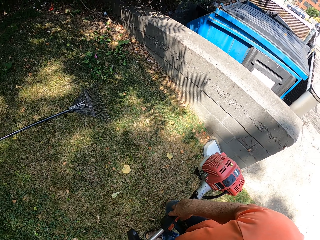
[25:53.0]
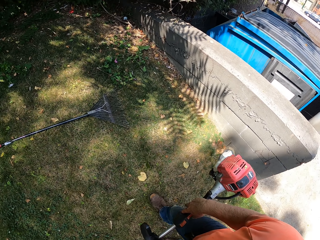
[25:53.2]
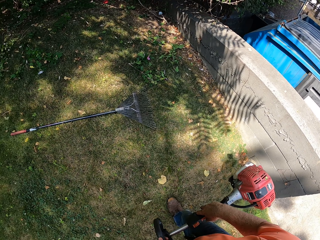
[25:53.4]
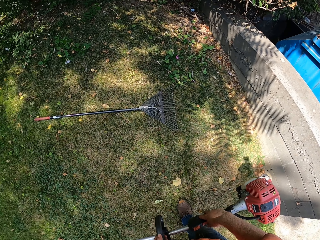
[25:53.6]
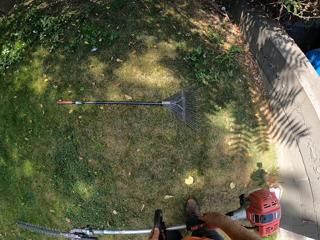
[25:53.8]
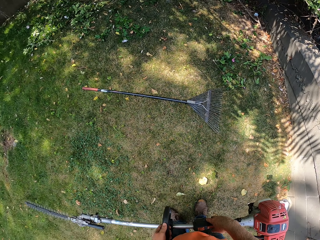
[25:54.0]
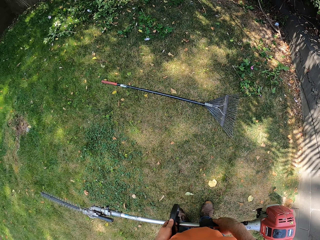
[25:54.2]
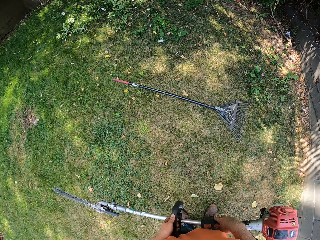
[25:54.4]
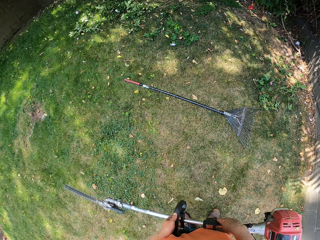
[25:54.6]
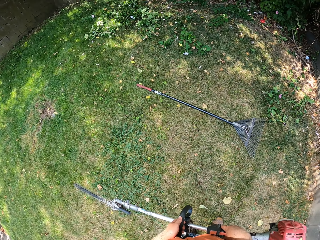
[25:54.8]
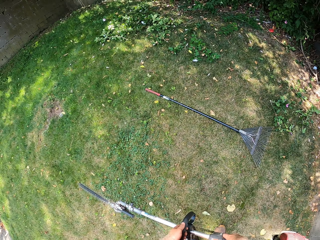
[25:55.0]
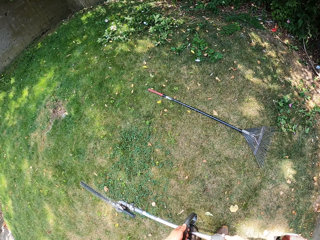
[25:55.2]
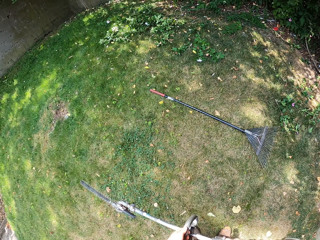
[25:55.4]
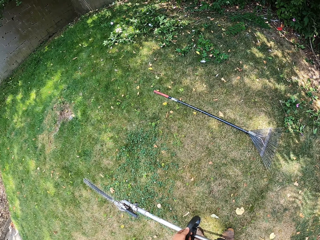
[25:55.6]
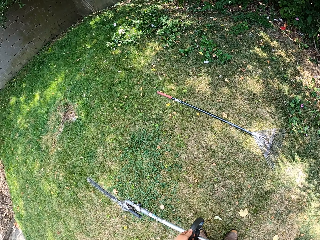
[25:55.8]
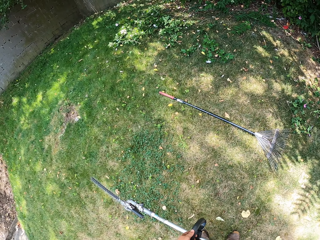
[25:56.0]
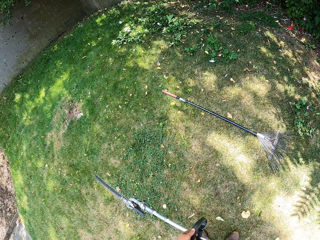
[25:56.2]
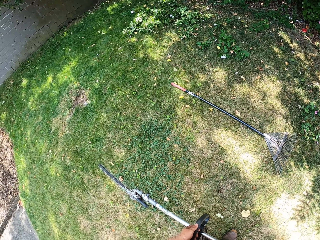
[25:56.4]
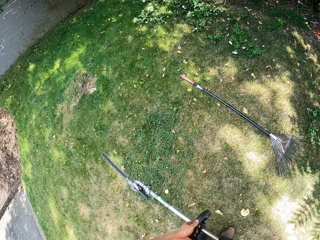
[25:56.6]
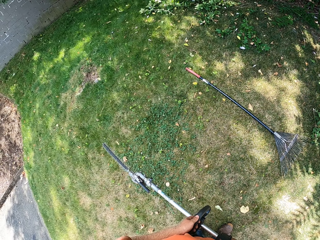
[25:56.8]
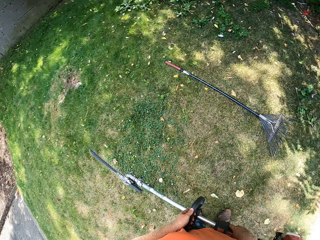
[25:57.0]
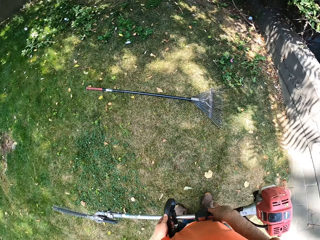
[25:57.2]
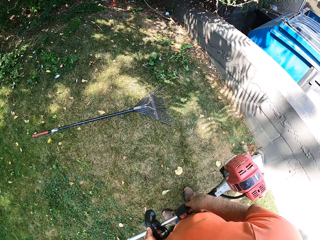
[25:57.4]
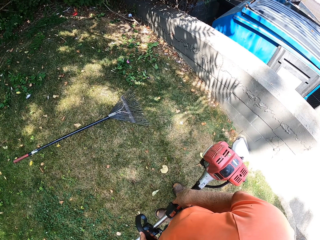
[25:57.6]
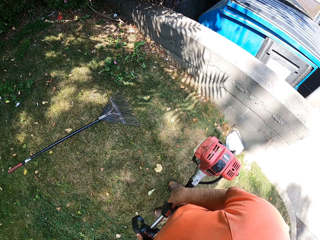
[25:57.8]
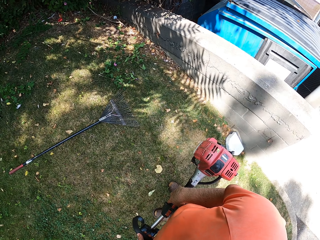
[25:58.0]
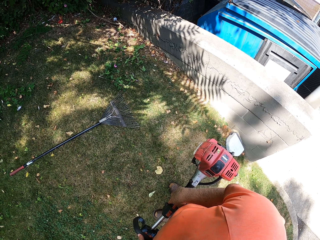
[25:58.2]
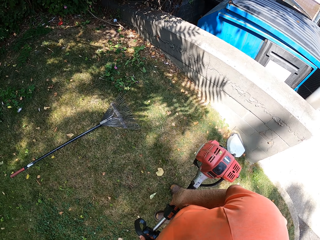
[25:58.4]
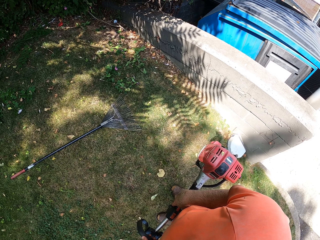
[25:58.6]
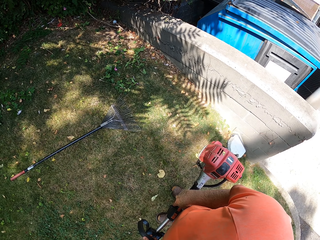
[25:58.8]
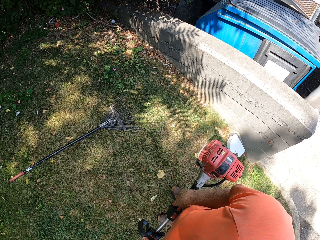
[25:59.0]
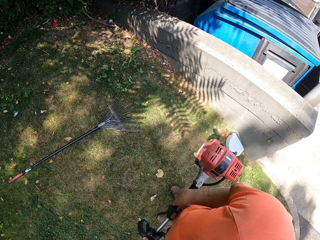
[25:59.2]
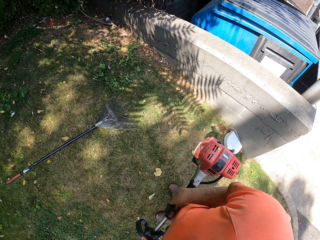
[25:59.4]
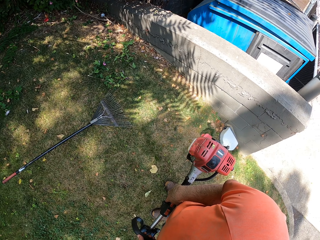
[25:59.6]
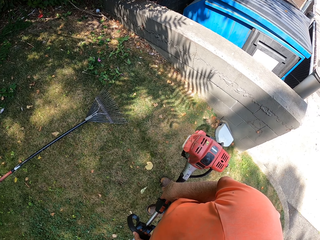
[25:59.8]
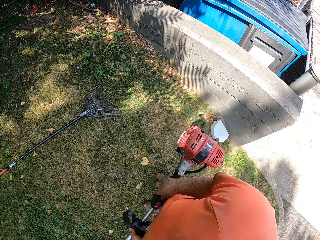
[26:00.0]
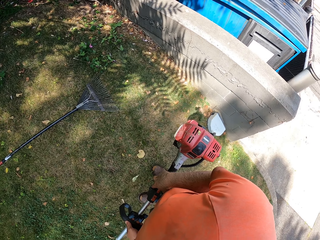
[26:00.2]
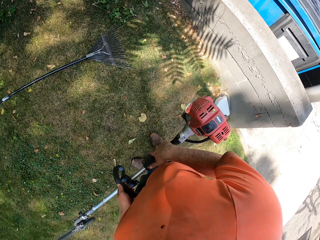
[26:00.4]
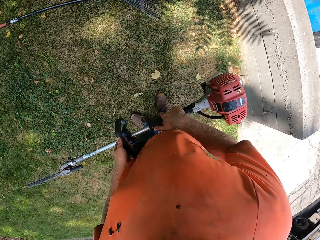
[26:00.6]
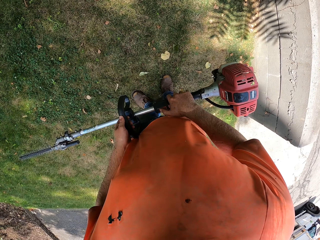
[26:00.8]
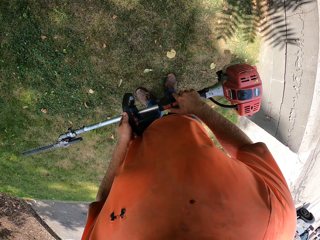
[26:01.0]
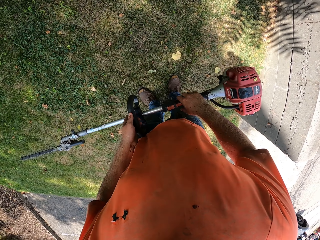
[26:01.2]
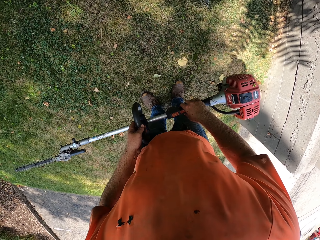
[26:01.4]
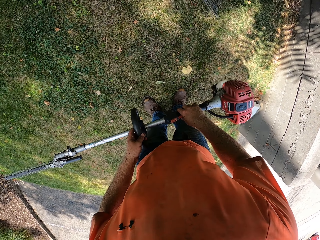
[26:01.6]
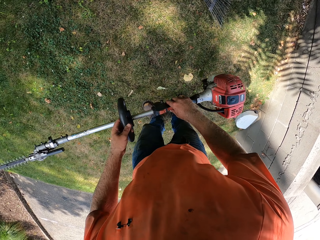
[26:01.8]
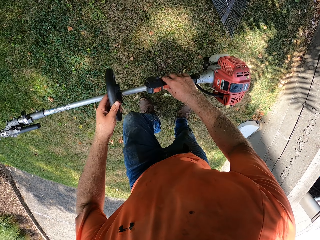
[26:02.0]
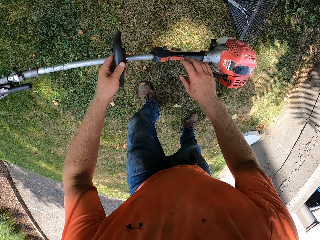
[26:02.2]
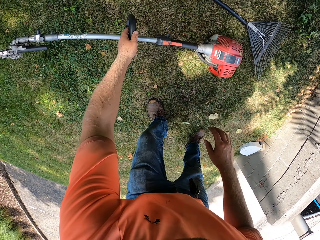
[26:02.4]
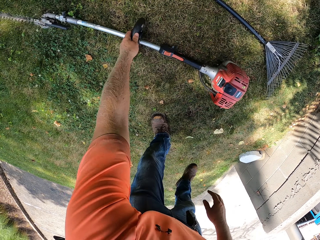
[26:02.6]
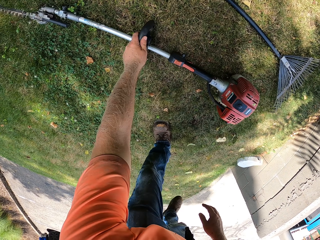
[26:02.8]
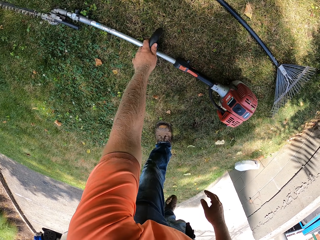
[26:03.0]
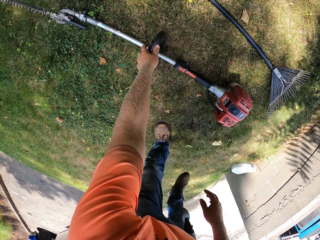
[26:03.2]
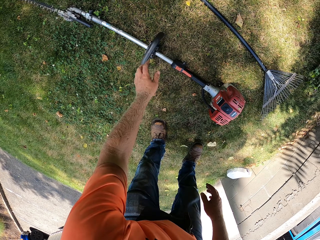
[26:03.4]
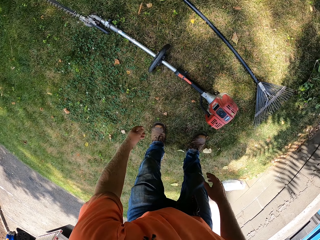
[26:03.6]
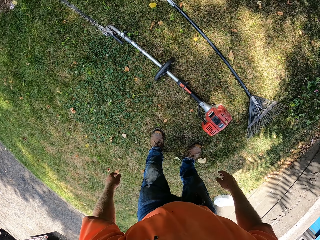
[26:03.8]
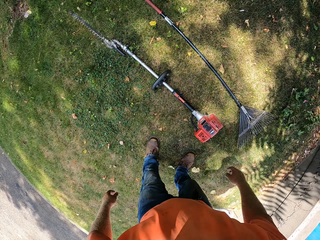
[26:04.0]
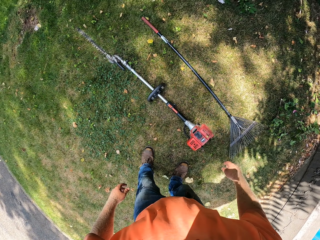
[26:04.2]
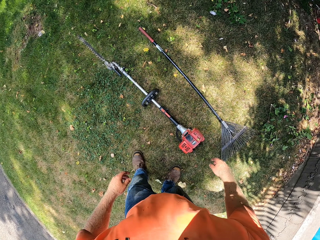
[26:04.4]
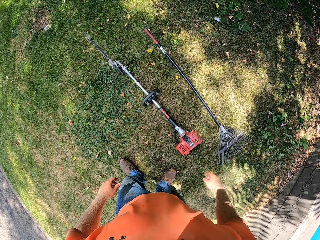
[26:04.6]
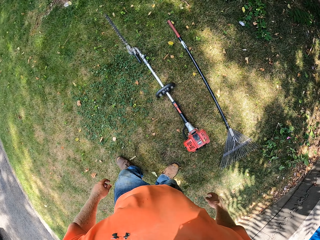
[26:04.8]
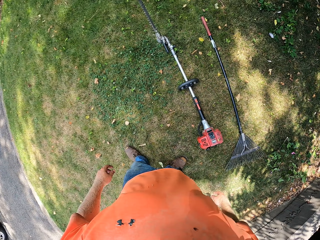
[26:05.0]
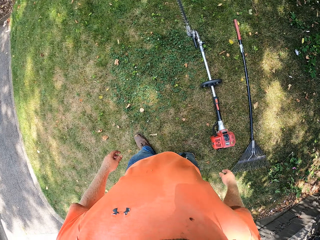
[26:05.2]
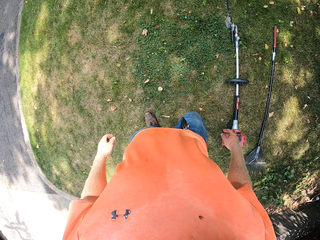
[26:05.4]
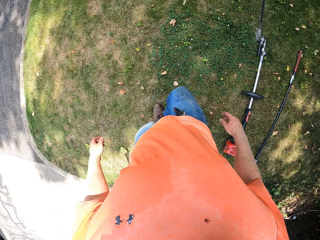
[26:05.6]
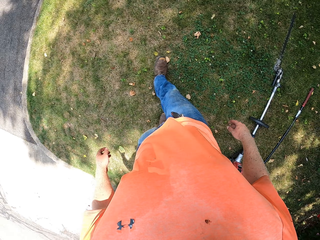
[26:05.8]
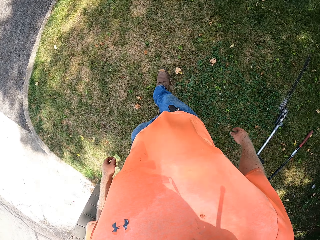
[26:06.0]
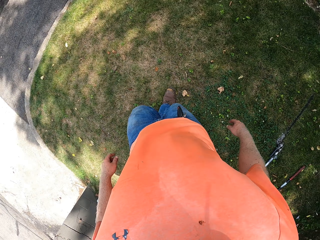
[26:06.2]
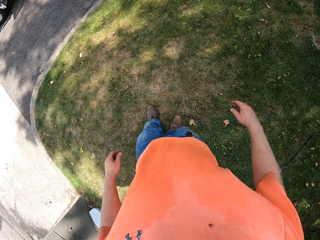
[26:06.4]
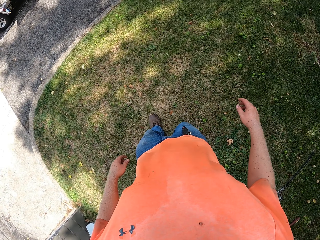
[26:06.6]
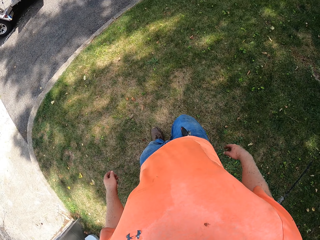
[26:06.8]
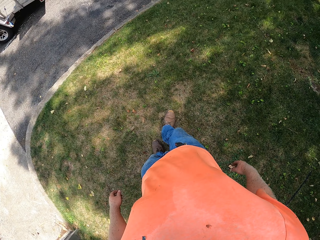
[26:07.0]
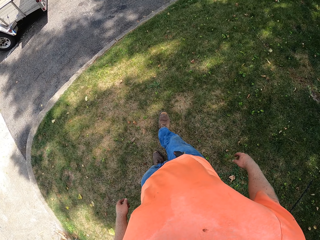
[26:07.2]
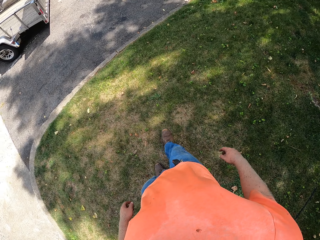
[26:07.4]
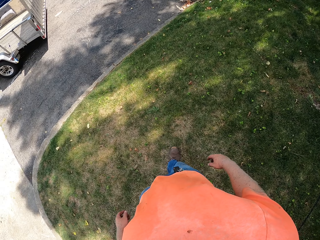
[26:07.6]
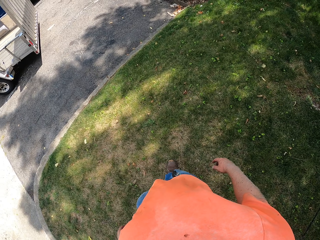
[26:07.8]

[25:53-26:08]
The camera wearer stops walking. He looks around. He drops the hedge trimmer on the floor beside a rake with his left hand. He looks around, moves around and walks around.

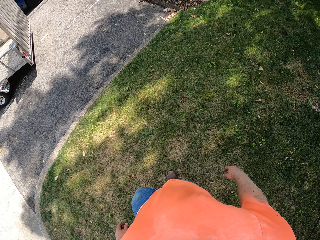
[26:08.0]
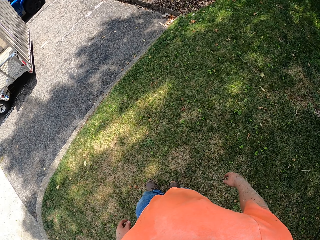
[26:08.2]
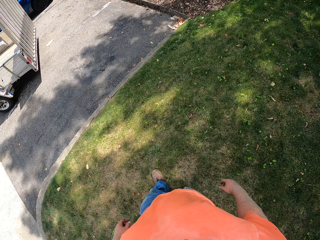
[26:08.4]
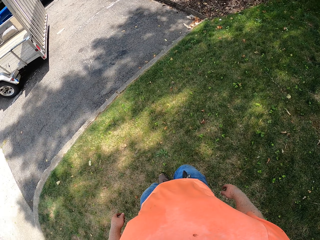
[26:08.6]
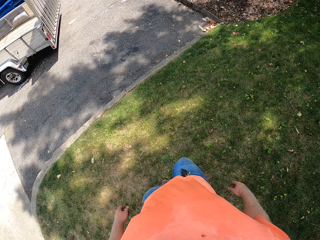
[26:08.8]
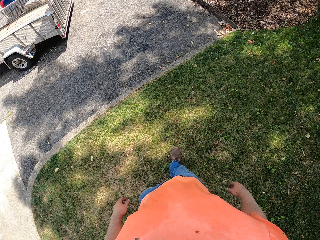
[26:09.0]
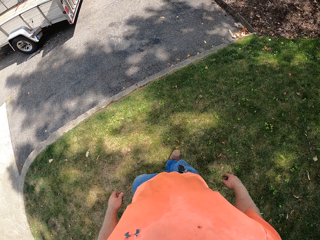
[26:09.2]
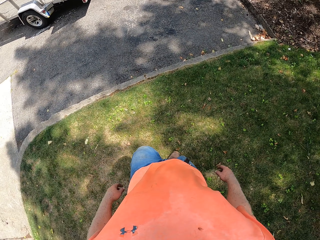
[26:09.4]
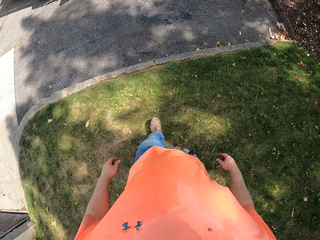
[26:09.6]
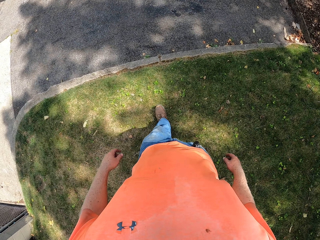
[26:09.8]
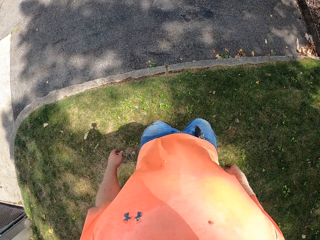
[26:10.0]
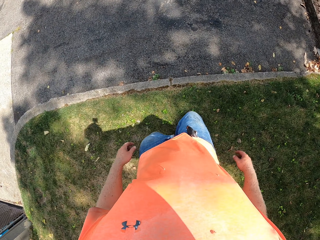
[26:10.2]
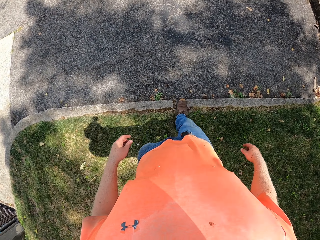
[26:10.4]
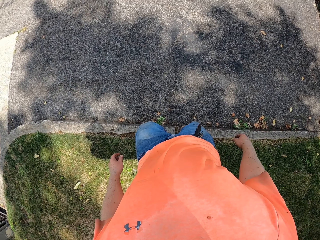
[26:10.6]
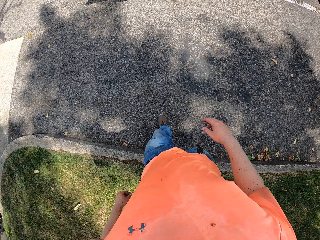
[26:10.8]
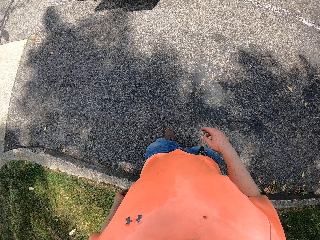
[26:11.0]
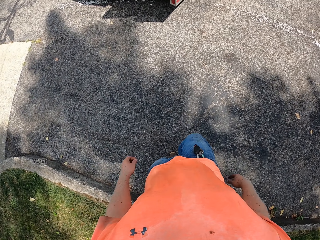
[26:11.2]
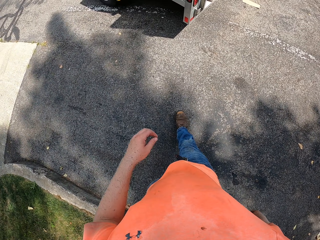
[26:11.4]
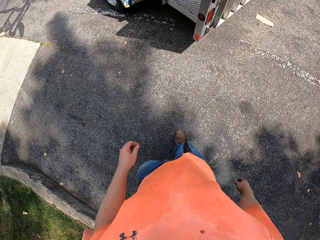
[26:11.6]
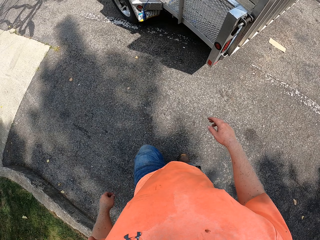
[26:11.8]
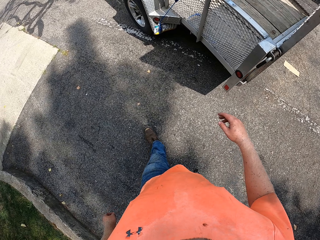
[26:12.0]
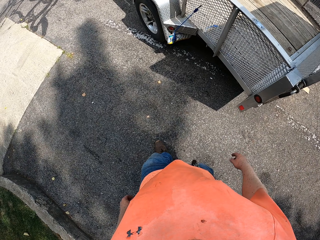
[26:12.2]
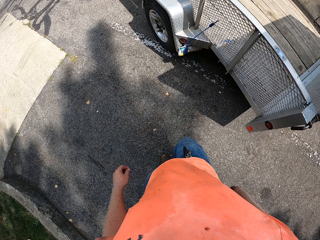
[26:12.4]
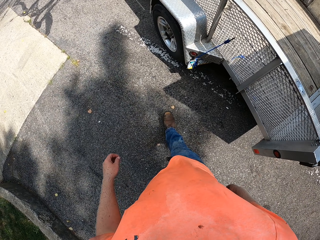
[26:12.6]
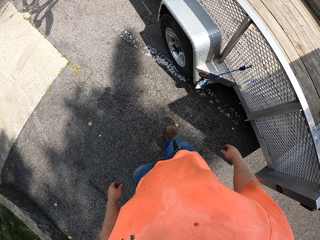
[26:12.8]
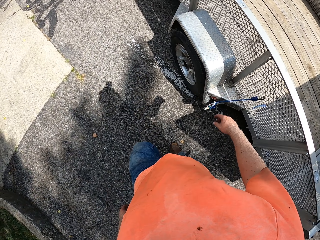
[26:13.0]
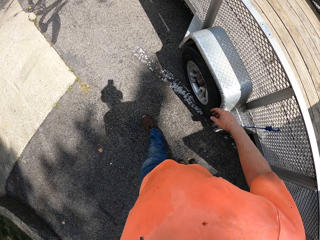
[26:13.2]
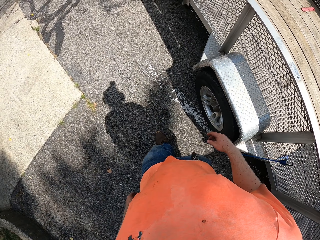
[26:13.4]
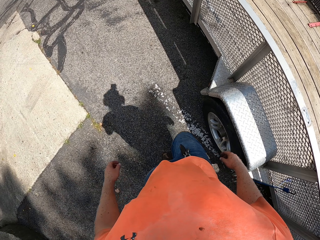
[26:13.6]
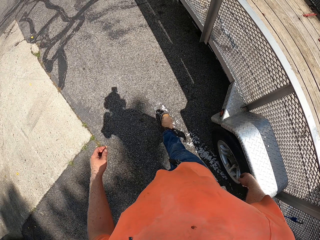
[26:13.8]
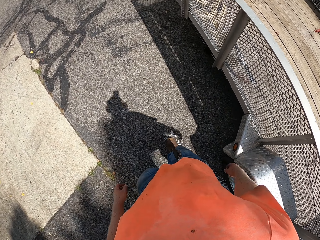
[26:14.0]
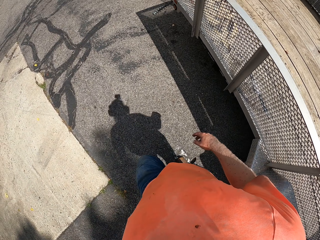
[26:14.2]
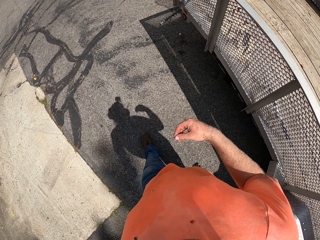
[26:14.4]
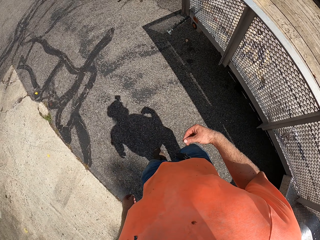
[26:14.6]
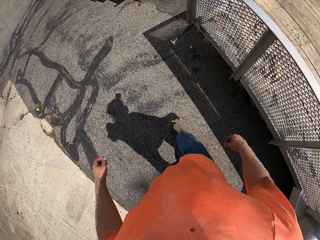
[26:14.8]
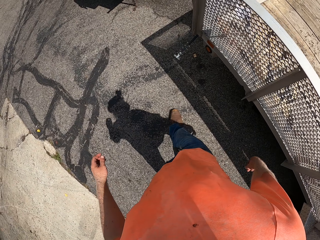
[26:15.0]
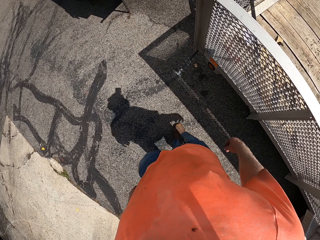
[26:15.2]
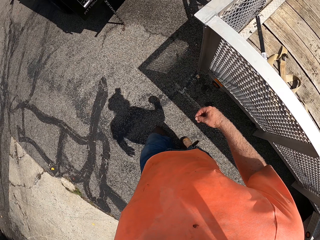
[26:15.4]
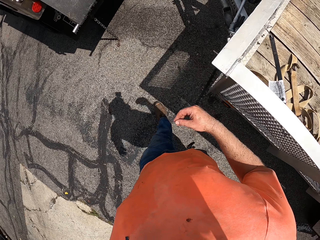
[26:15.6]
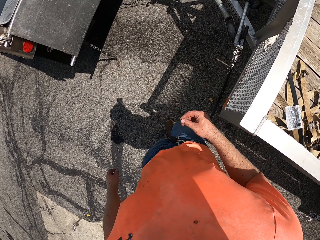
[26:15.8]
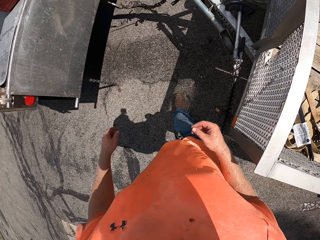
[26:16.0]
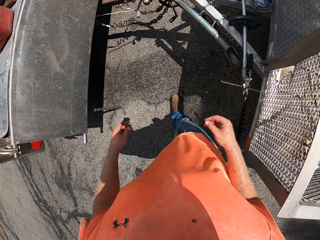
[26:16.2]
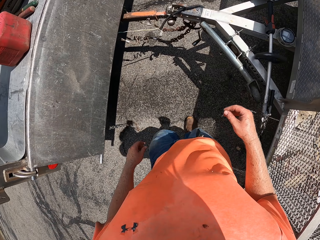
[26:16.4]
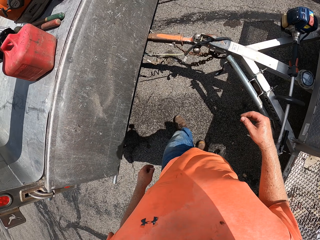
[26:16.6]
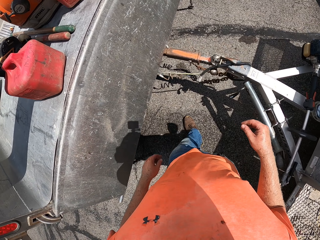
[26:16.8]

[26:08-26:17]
The camera wearer walks to a truck.
